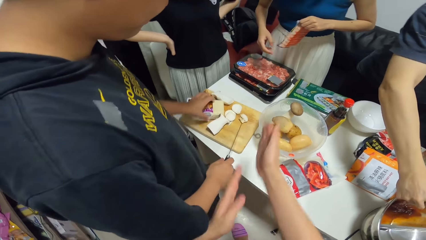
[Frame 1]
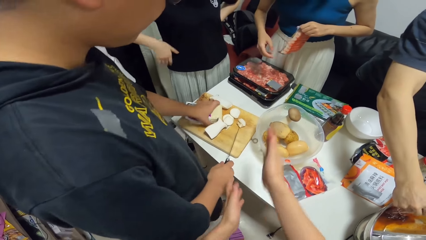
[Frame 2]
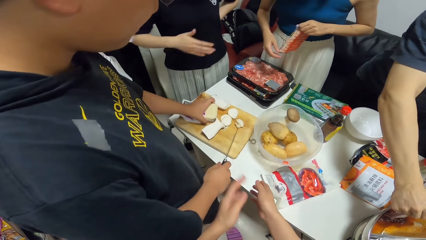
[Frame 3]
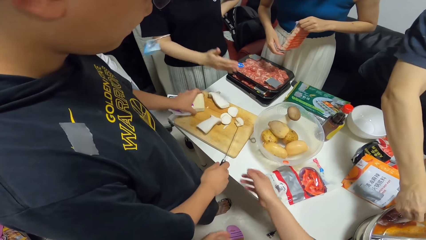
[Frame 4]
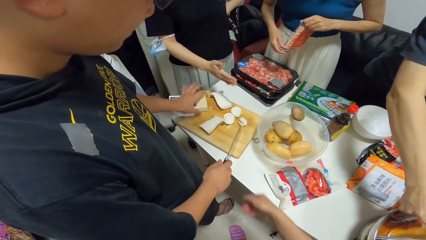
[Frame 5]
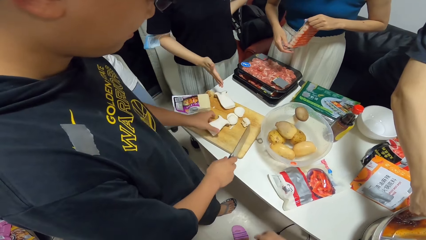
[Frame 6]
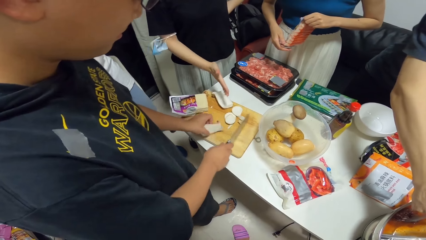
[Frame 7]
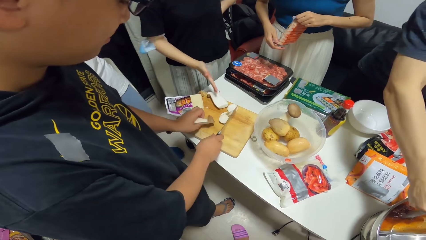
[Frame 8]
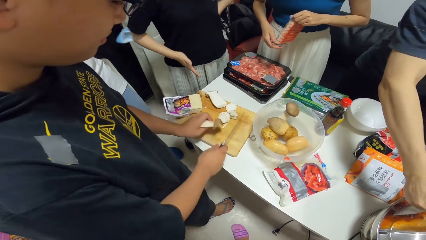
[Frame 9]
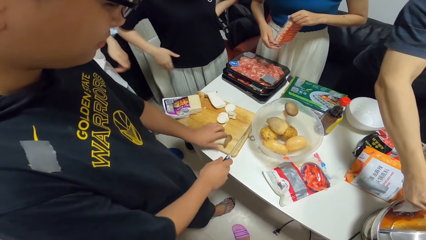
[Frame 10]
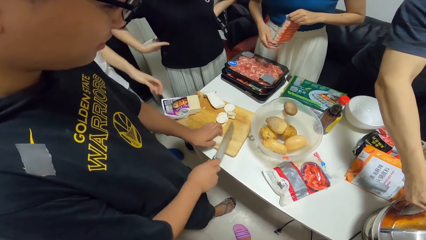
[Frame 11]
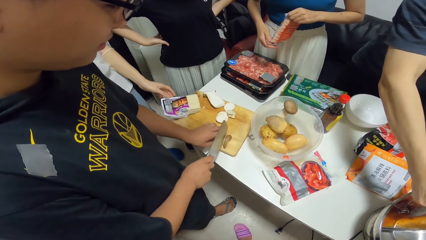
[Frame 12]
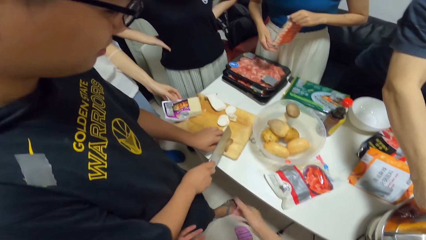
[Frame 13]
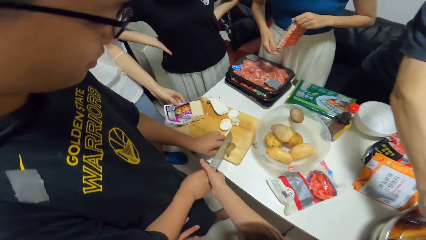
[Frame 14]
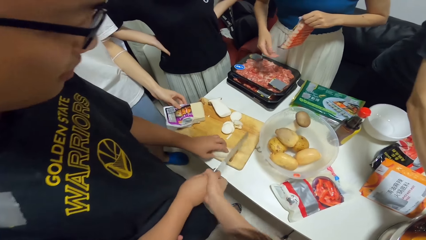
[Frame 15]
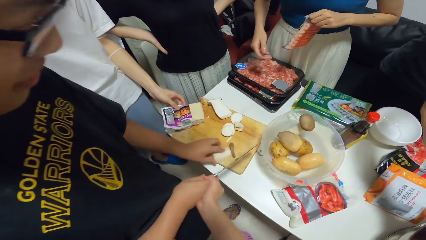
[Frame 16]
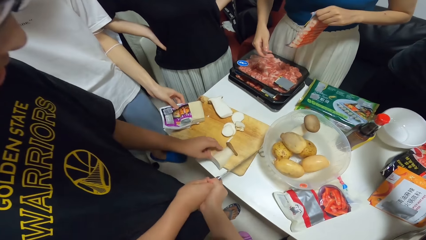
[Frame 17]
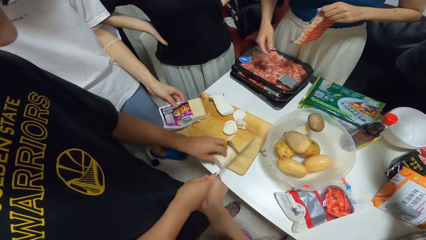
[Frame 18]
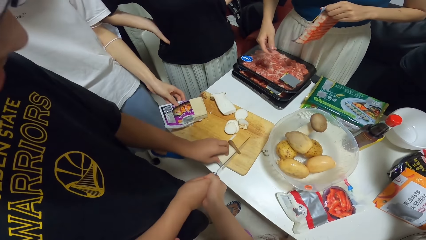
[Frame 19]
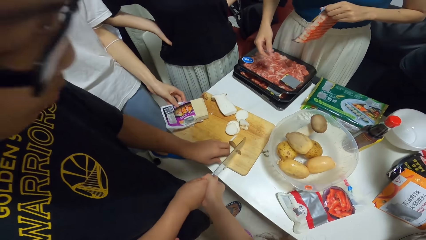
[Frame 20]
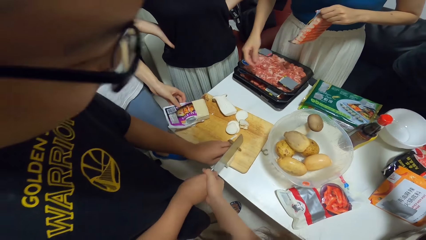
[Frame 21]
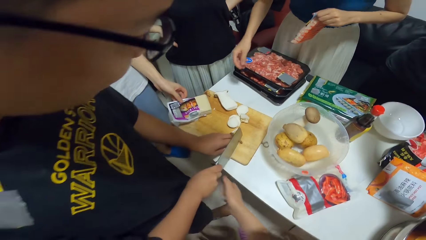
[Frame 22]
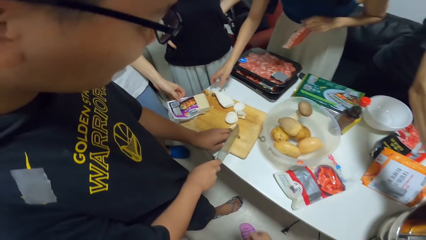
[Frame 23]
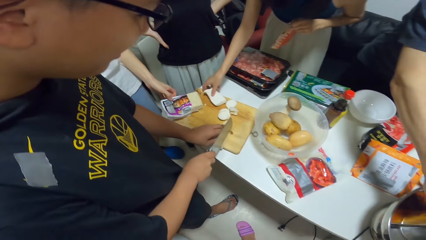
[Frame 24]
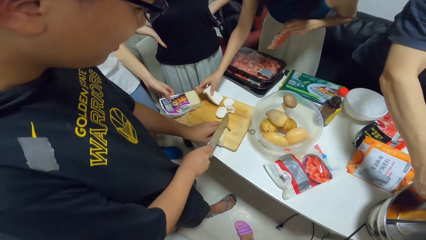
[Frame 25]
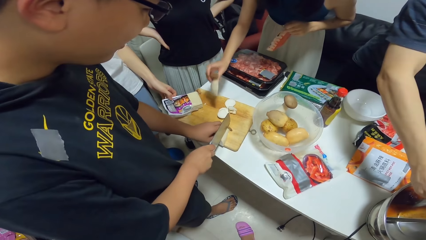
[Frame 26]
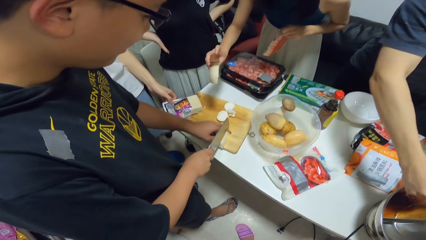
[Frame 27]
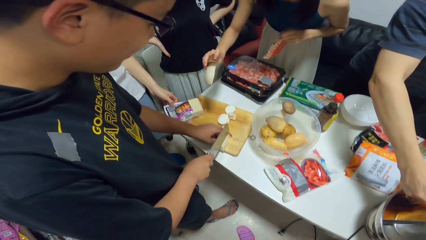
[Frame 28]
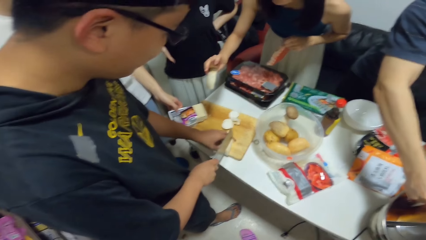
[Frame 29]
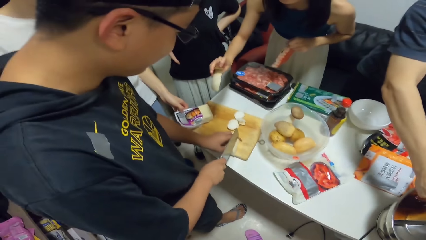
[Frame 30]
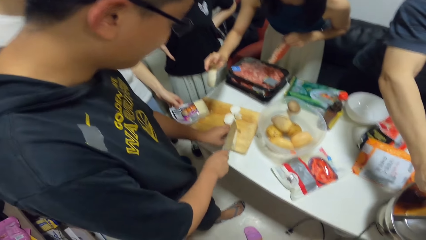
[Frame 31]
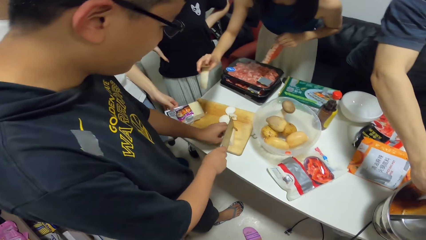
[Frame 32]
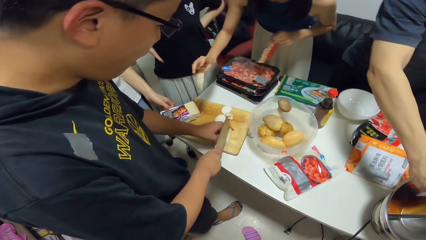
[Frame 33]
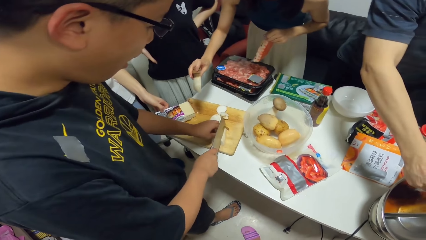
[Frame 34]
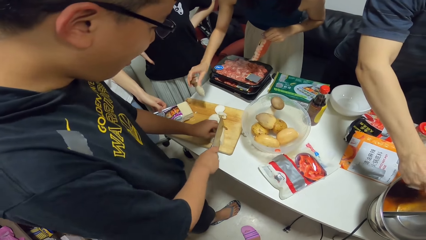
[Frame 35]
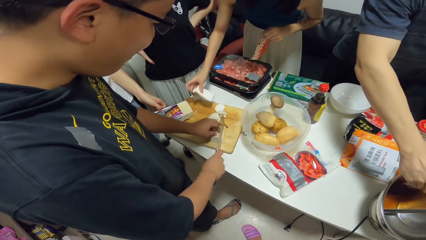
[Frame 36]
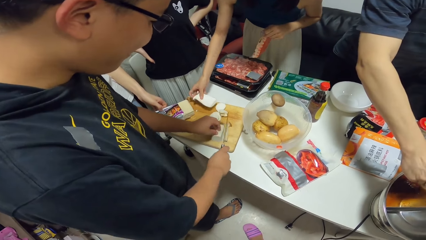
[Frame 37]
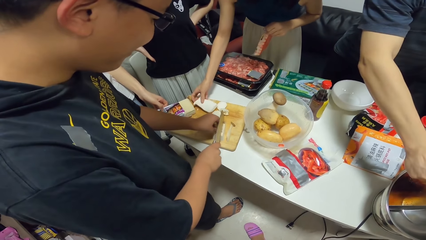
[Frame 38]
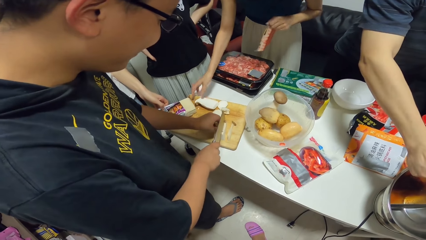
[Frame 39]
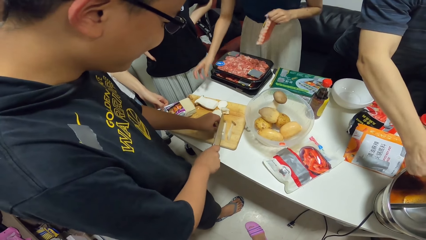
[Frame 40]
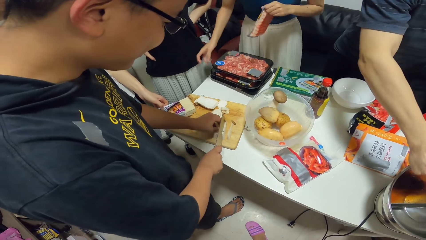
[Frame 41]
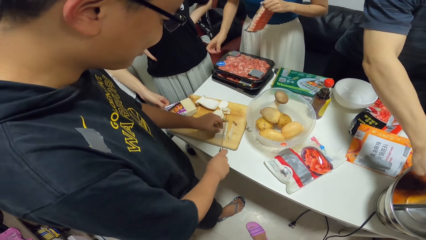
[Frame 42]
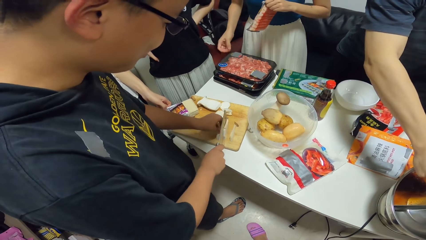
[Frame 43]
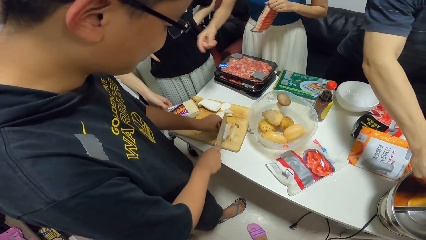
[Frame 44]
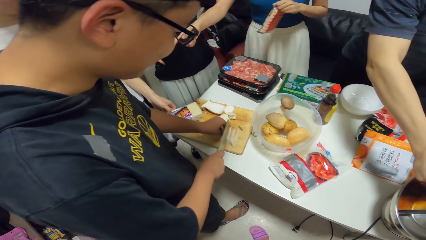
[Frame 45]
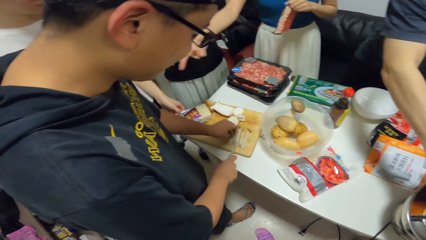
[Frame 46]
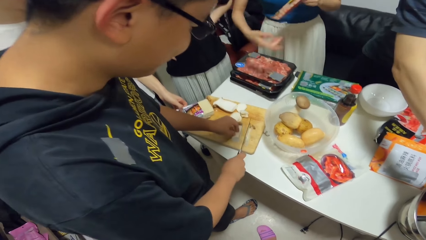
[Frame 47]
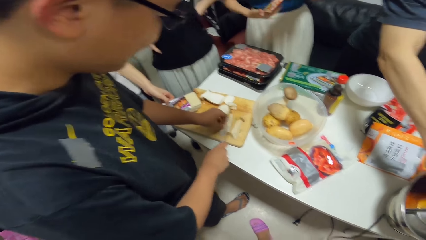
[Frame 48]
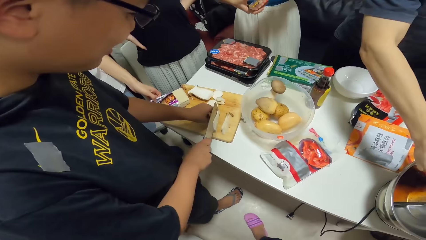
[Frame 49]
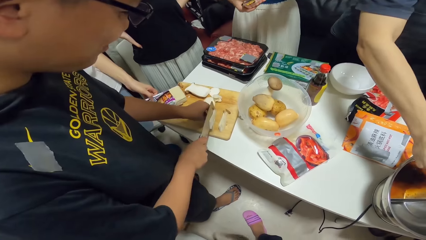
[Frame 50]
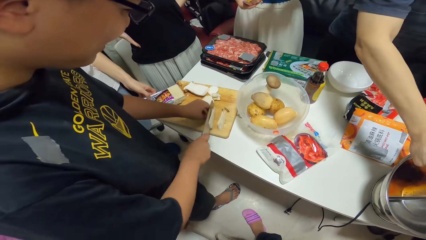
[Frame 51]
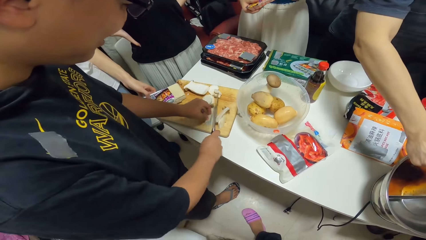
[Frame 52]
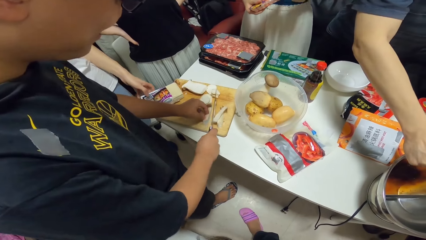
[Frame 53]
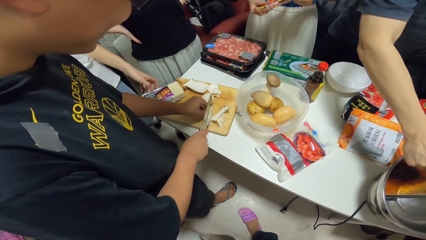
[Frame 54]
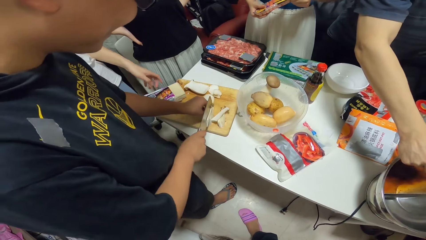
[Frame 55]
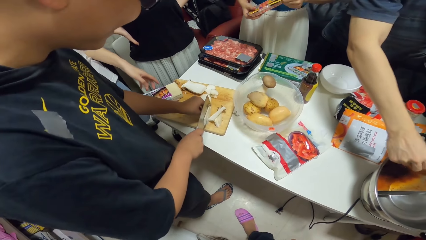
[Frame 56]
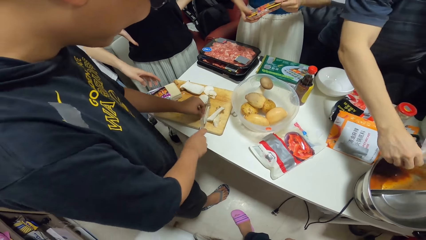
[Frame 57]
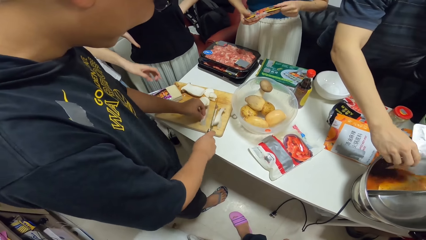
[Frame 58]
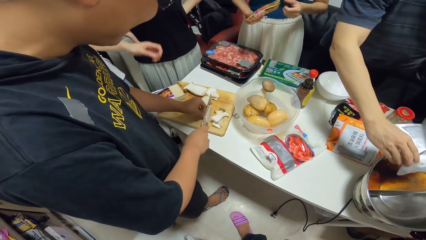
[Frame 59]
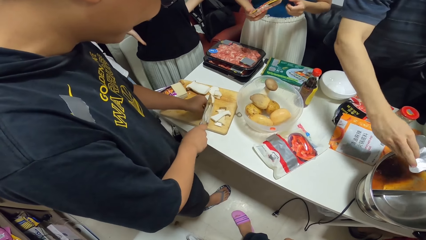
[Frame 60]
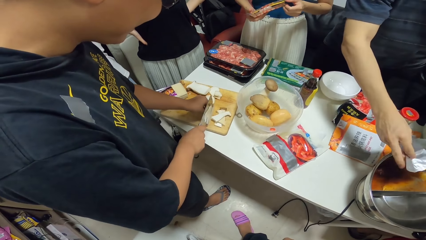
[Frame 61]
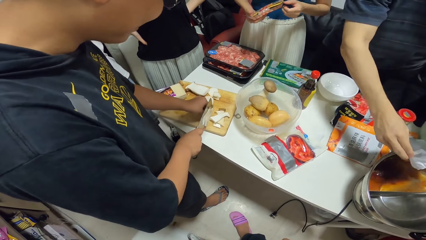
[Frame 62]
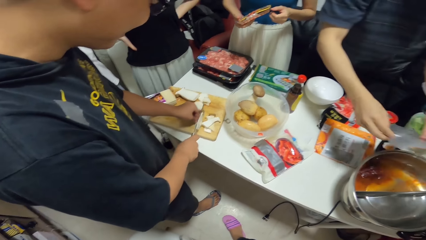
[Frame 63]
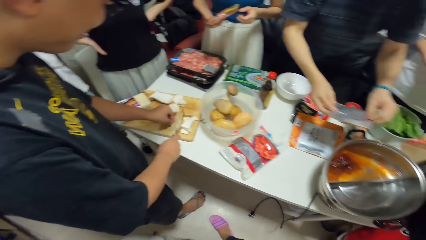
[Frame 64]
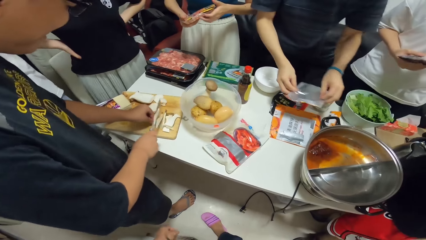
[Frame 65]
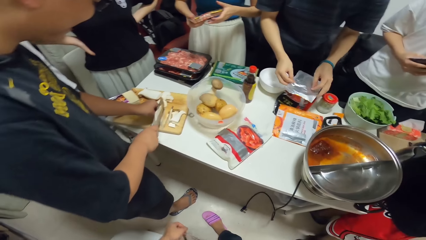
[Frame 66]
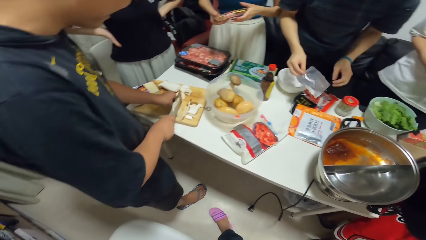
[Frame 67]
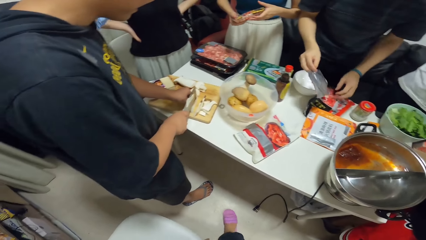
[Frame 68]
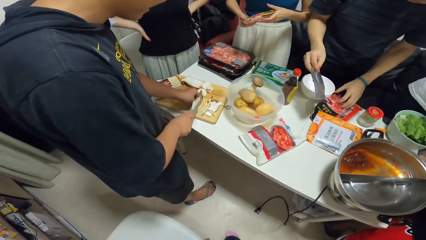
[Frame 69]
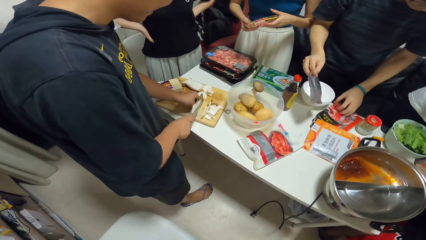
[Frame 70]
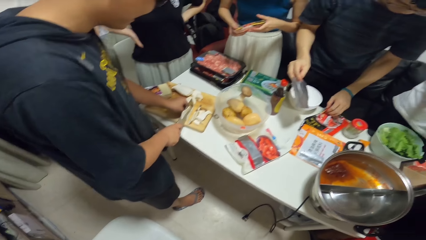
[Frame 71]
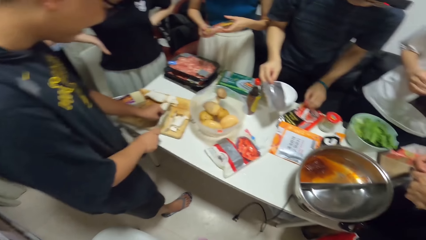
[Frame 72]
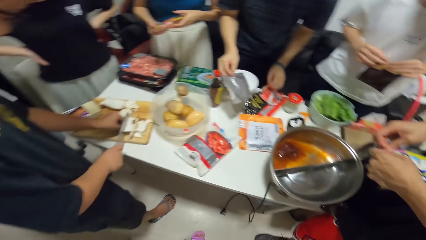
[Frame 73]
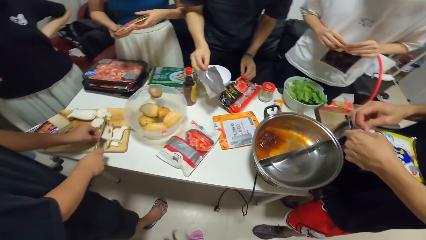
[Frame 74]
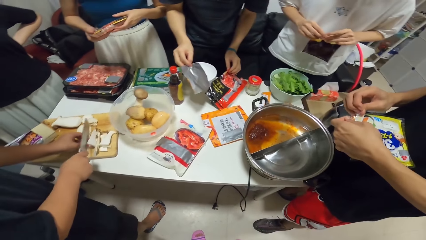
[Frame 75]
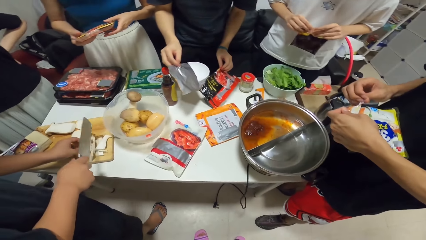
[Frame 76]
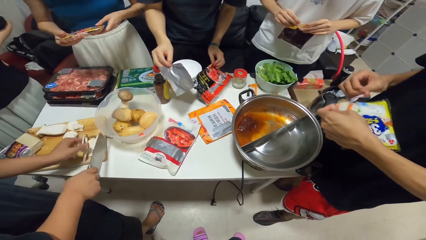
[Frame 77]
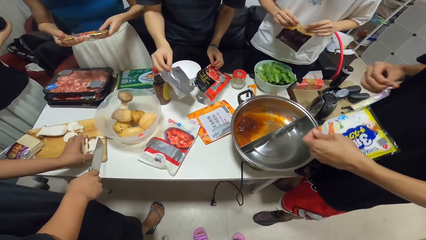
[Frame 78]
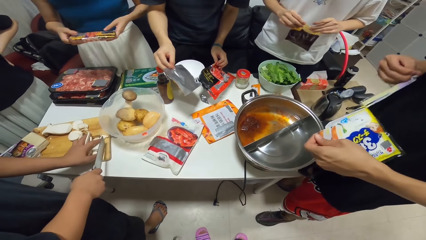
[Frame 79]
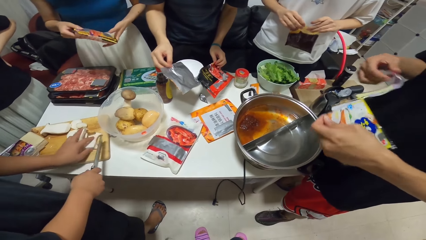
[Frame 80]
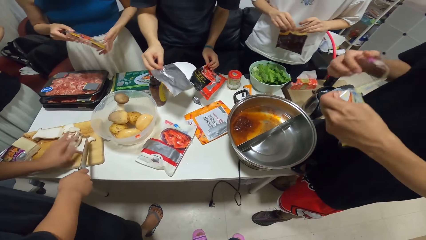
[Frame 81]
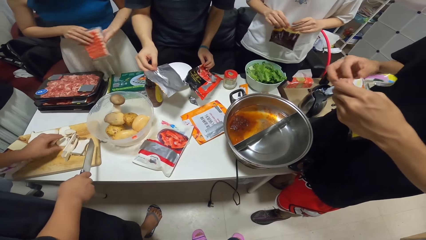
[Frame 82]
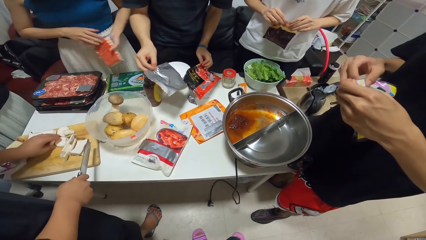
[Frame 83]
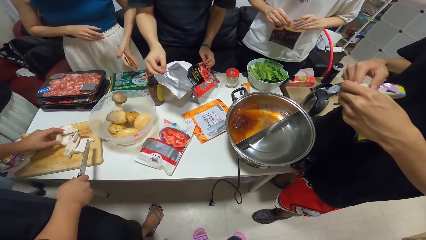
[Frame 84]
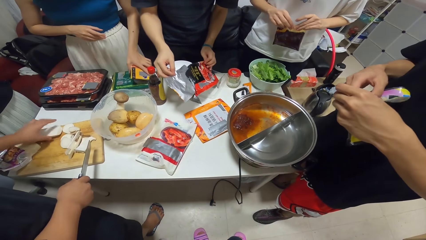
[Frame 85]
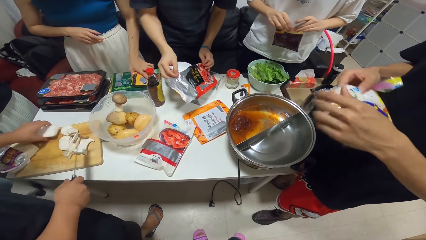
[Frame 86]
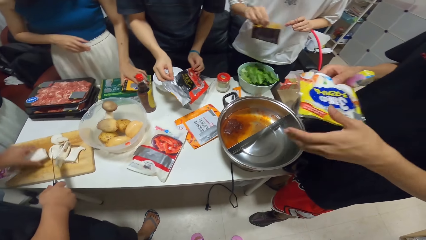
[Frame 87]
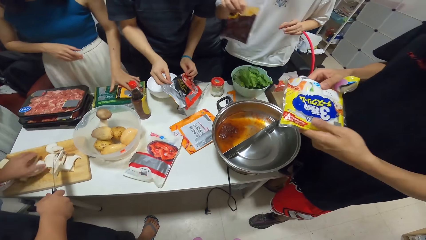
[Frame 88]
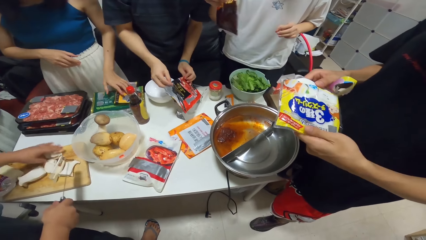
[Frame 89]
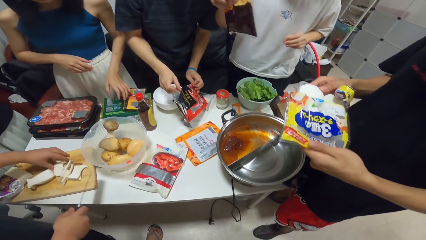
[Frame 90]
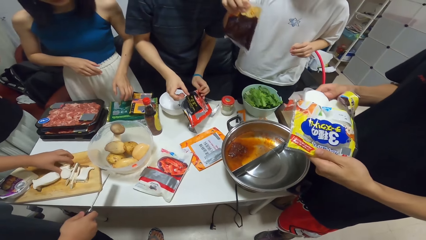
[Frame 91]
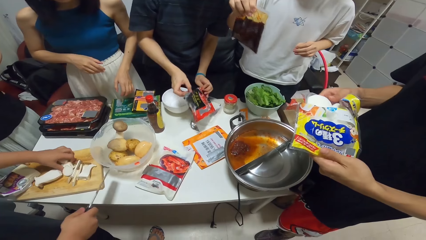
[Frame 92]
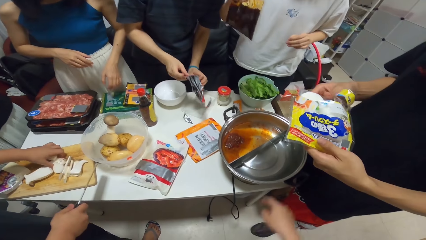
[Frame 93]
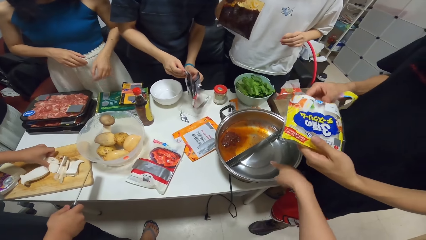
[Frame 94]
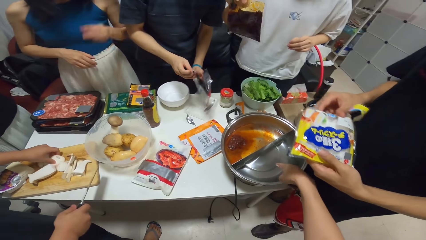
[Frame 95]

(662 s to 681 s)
The camera wearer adjusts the right hand of a man. They touch the hand of the man. The man chops the mushroom or butternut on the chopping board with the chopping knife. A woman raises the cut mushroom on the chopping board with her right hand. The woman drops the cut mushroom on the chopping board. Another man tears open the pack of food in his hands. The woman drops the pack of hotdogs on the table. A third man puts the empty pack in his left hand into an empty pack on the table.
